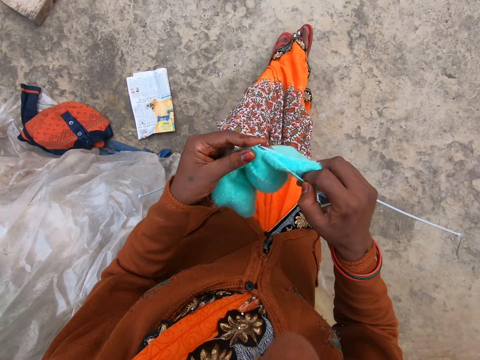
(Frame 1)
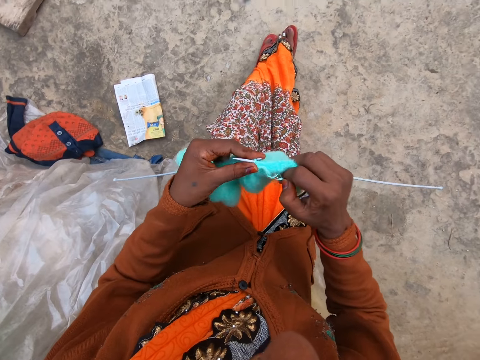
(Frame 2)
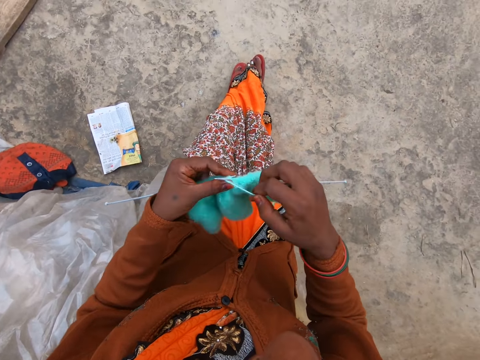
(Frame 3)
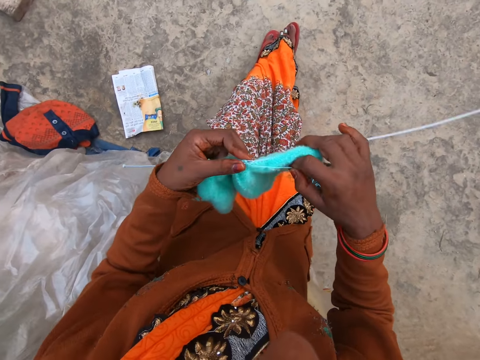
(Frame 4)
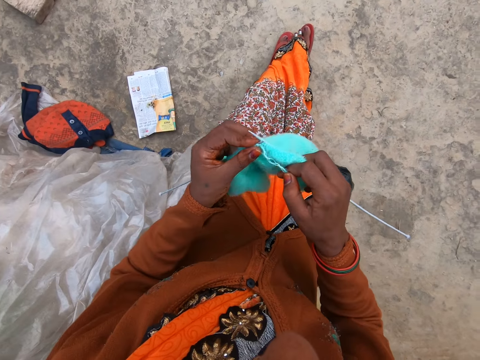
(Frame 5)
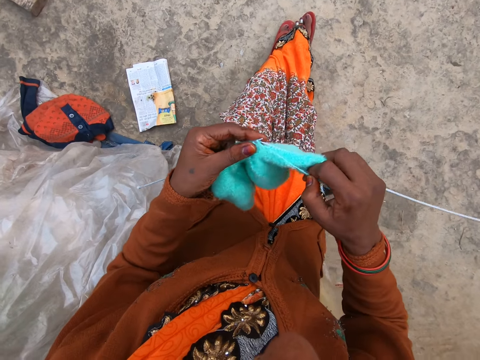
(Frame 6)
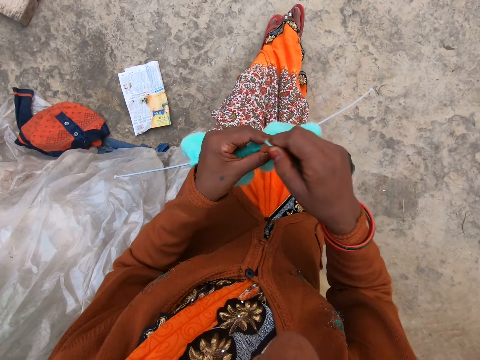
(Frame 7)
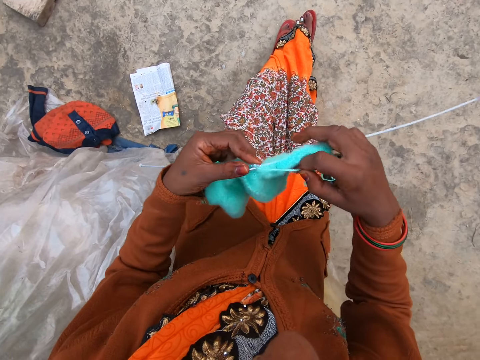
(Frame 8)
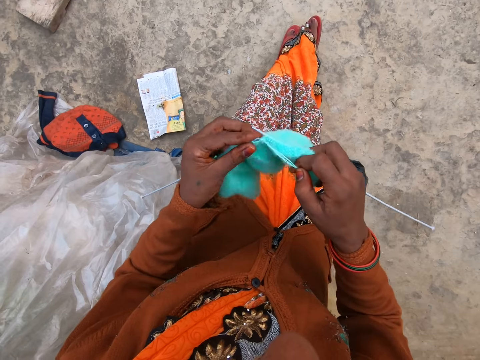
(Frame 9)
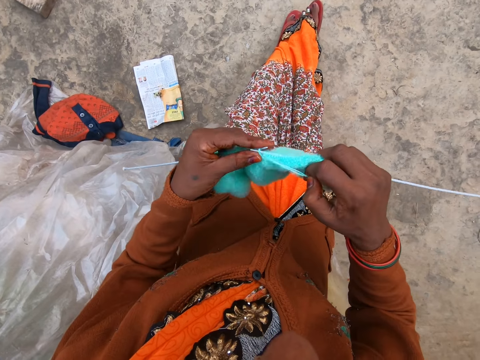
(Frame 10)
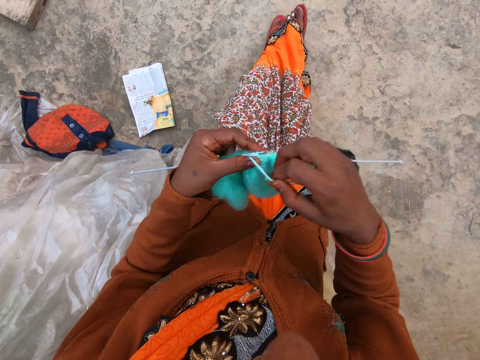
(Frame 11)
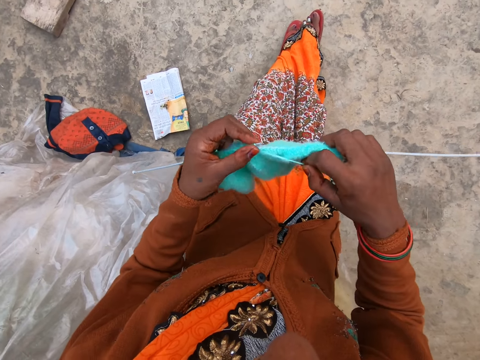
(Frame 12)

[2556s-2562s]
The camera wearer interacts with a man.

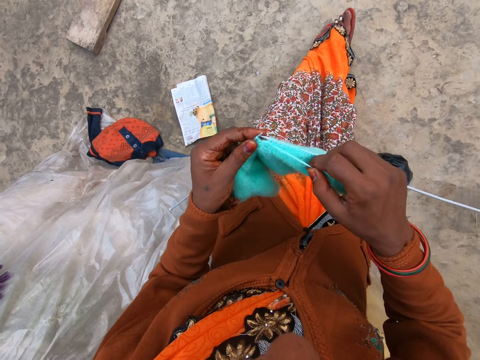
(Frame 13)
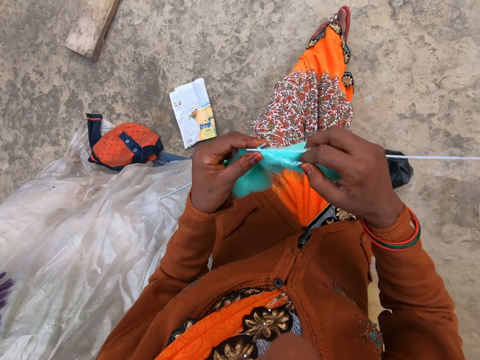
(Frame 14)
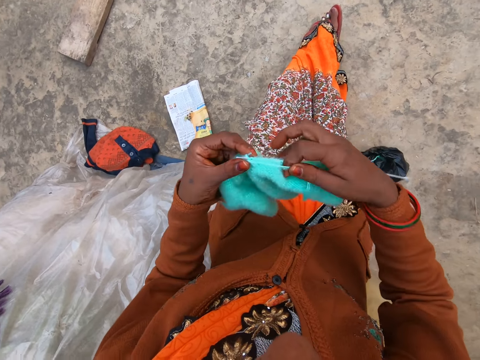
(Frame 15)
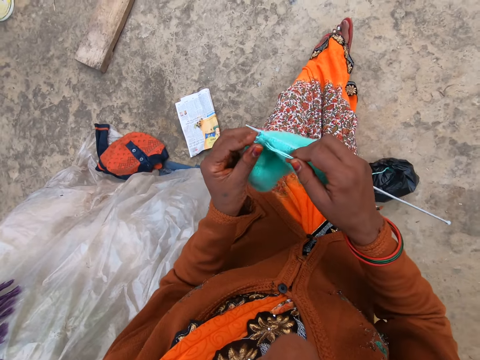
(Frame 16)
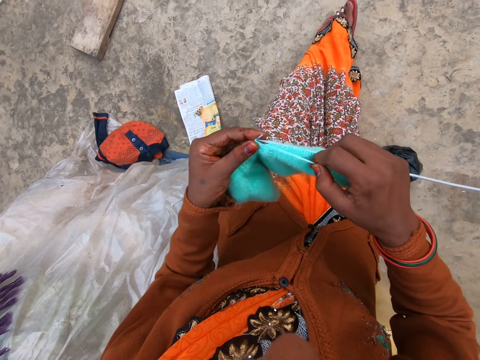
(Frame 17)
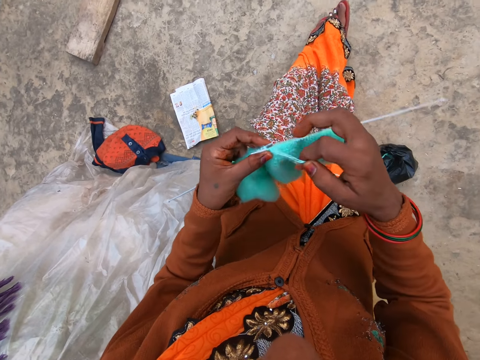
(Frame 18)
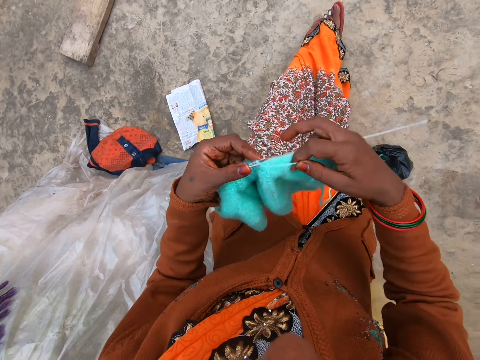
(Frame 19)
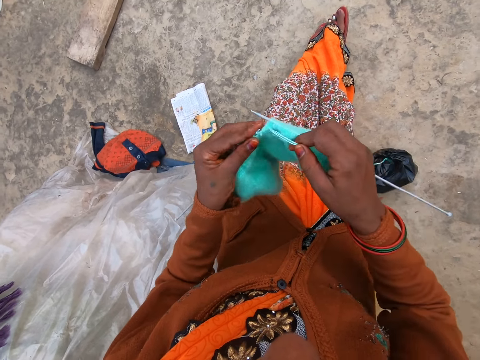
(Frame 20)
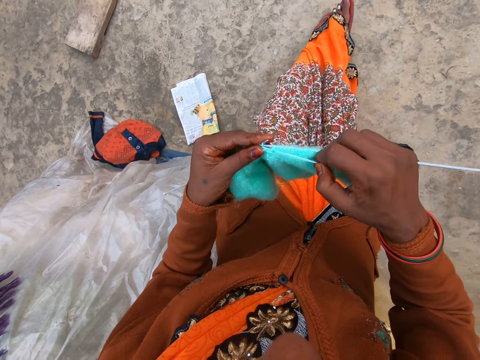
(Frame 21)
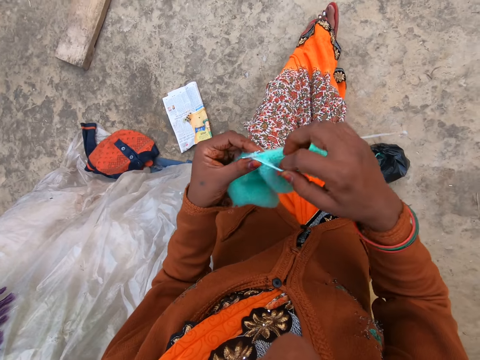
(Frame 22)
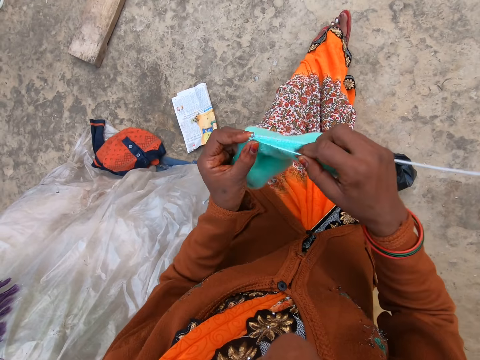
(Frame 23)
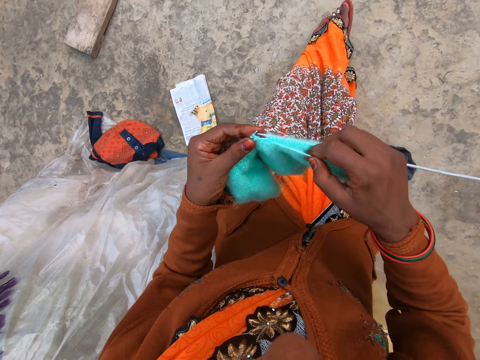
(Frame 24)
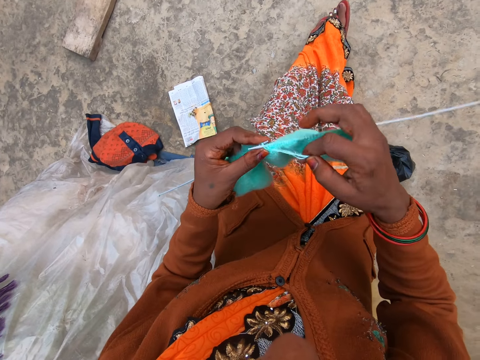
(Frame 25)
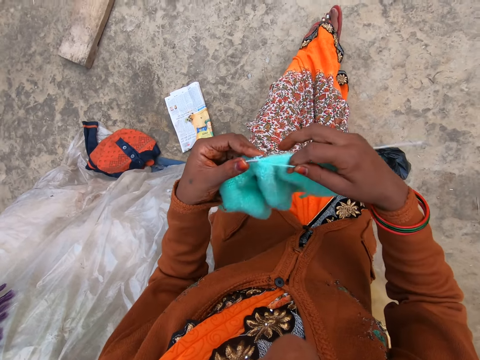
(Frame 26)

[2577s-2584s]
The camera wearer knits the yarn.

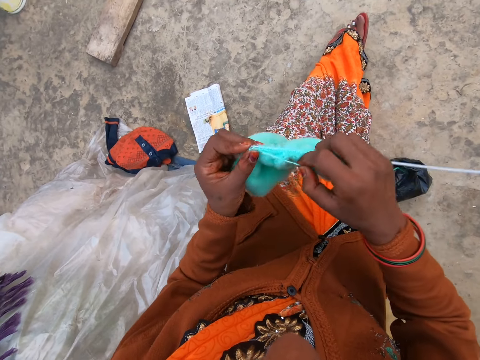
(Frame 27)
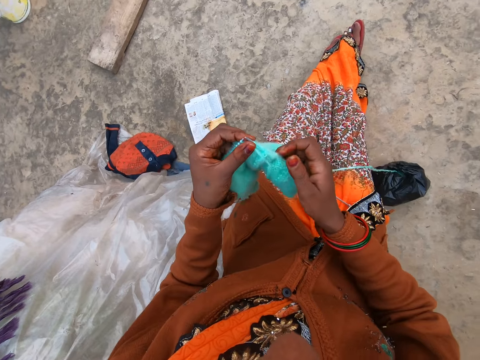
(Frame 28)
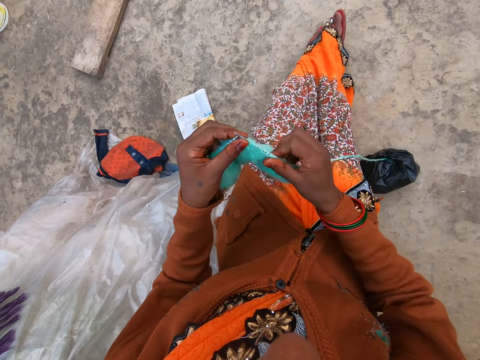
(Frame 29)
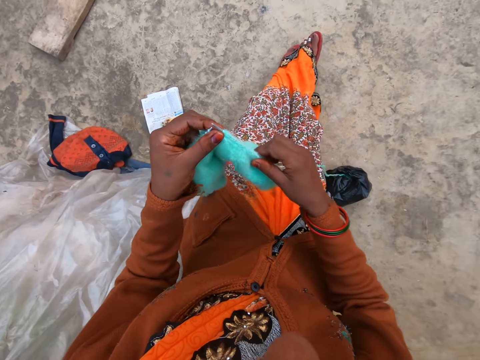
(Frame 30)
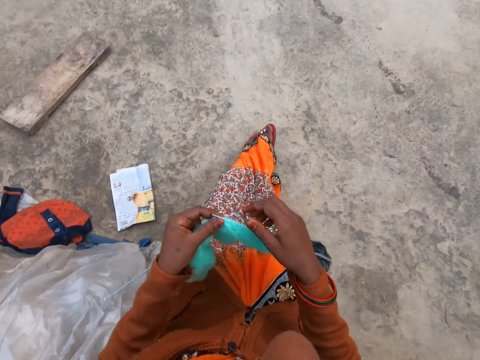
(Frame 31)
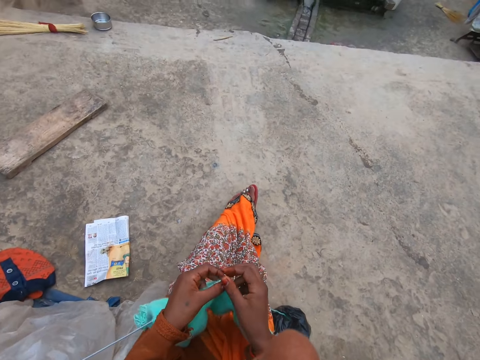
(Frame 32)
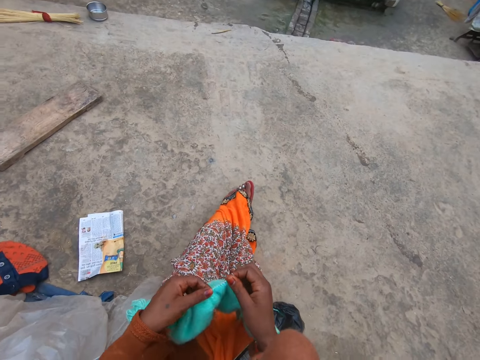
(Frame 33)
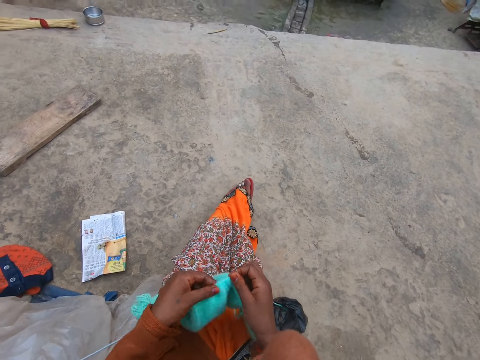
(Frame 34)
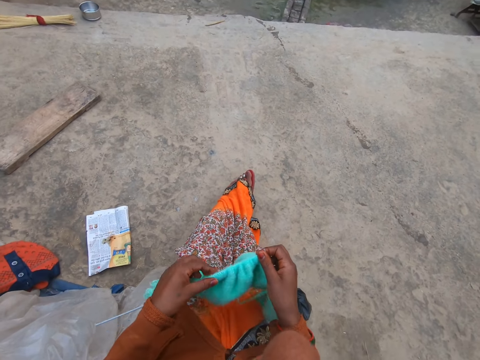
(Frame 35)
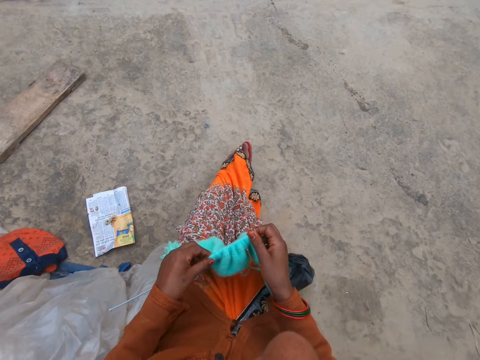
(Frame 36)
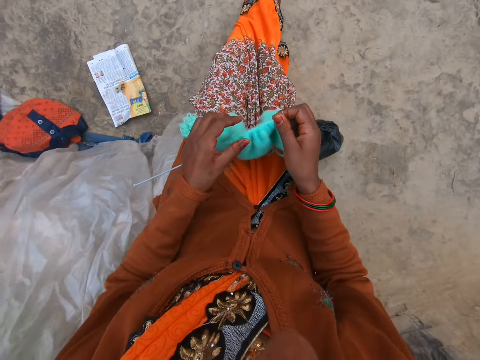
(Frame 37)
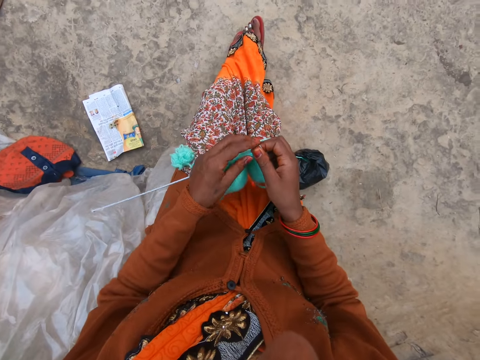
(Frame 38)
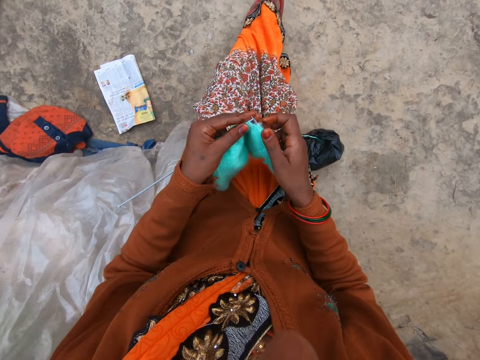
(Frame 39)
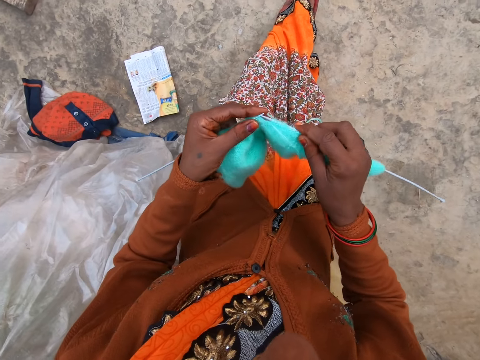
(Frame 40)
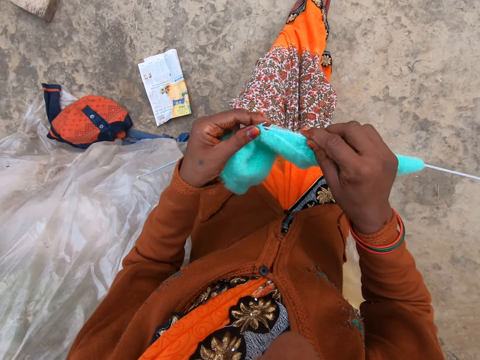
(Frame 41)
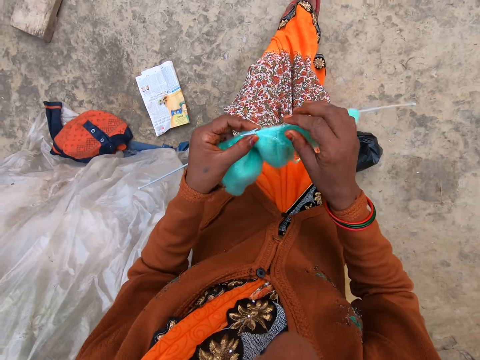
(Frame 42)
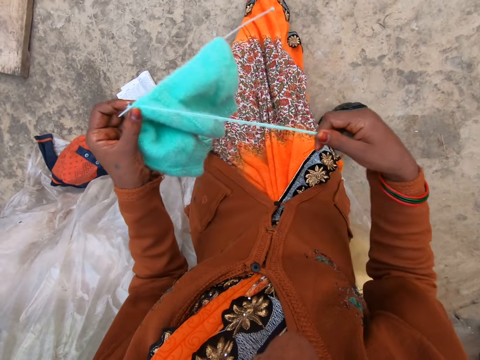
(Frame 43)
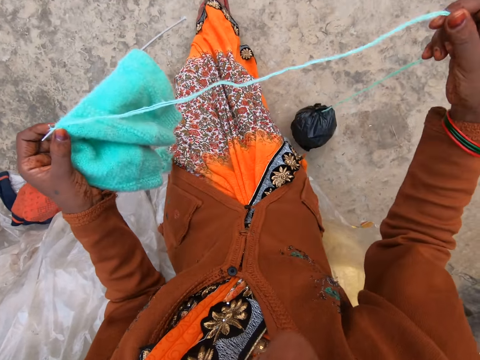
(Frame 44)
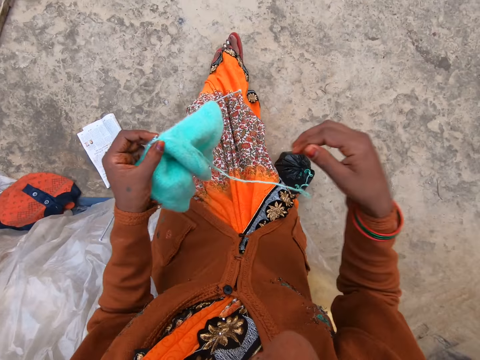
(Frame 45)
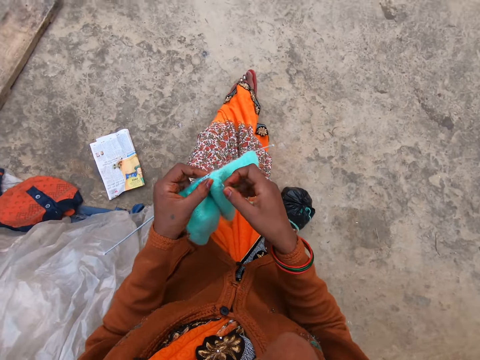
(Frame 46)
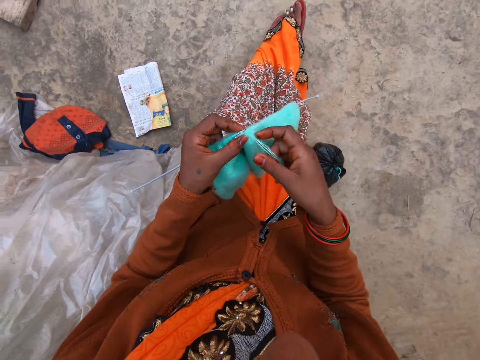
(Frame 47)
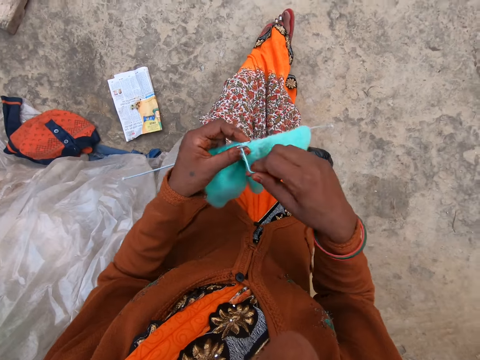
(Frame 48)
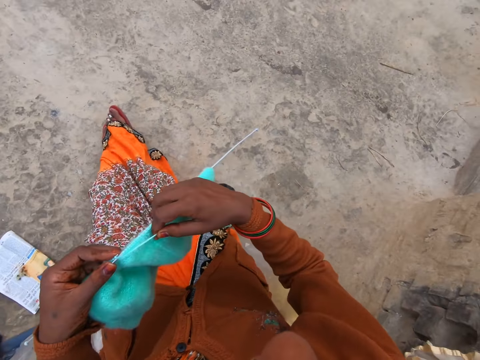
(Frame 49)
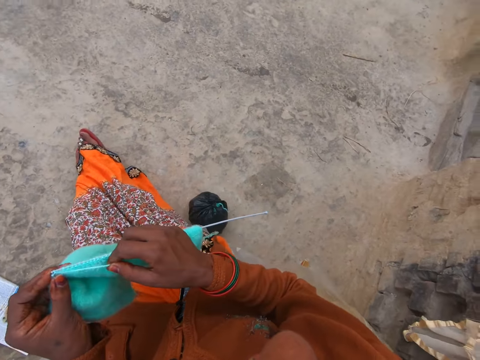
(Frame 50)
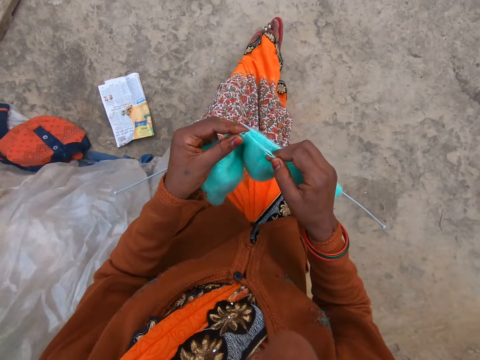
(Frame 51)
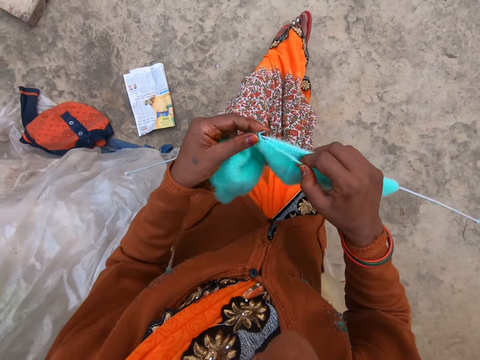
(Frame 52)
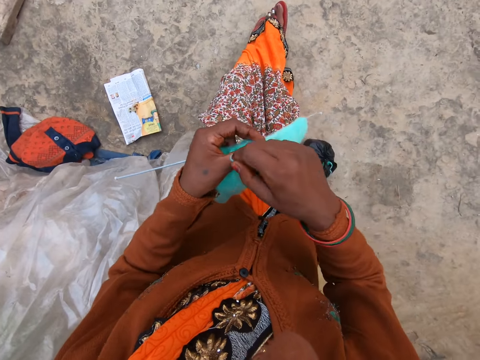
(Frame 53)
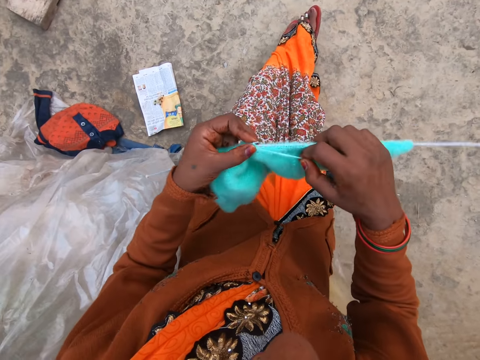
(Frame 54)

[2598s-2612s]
The camera wearer pulls the knitted fabric. They adjust the fabric. They stretch out the yarn or thread. They interact with a man. They knit.
